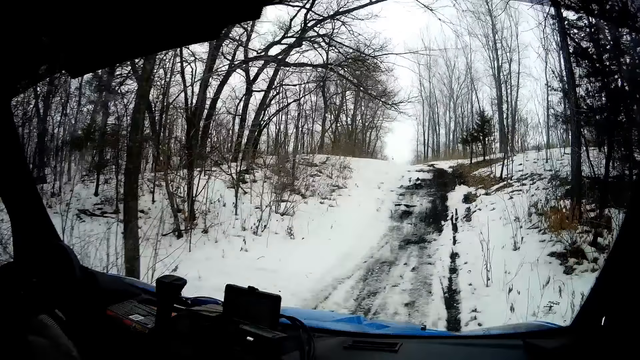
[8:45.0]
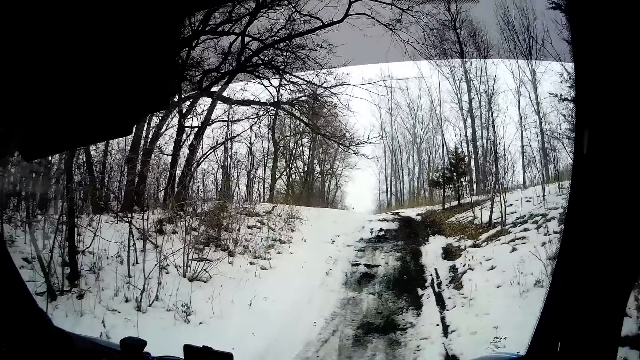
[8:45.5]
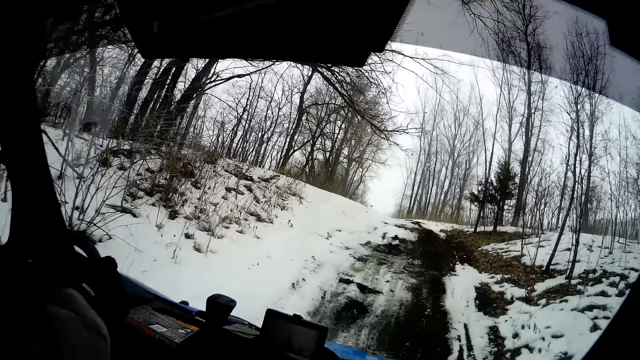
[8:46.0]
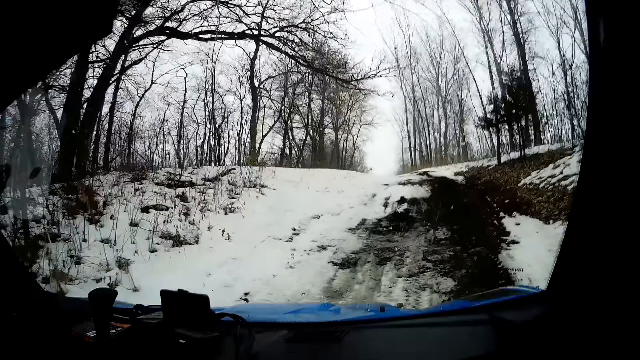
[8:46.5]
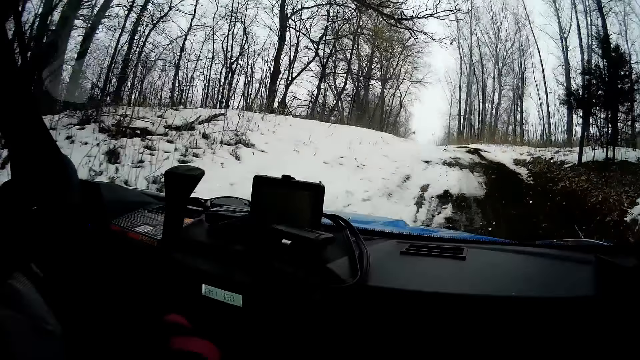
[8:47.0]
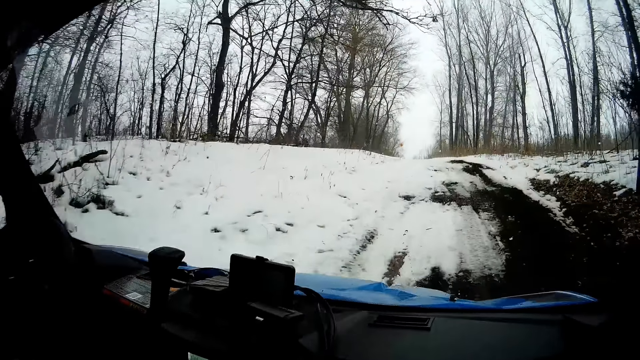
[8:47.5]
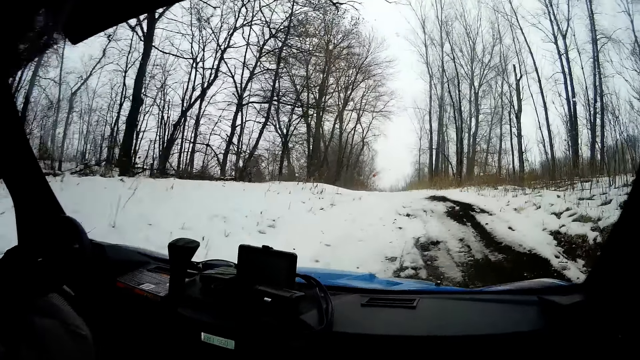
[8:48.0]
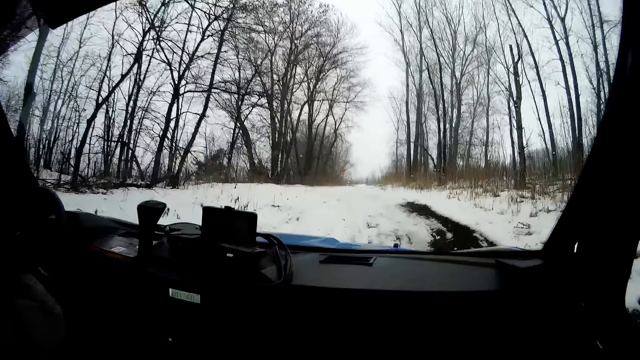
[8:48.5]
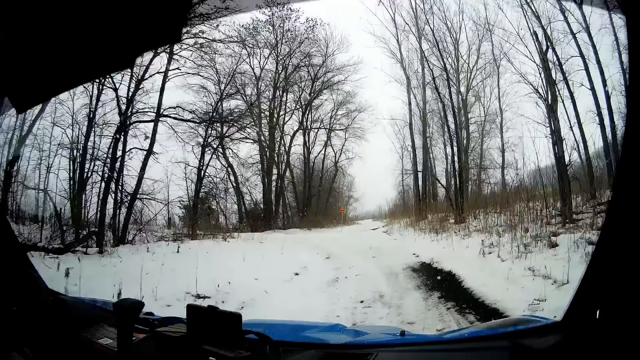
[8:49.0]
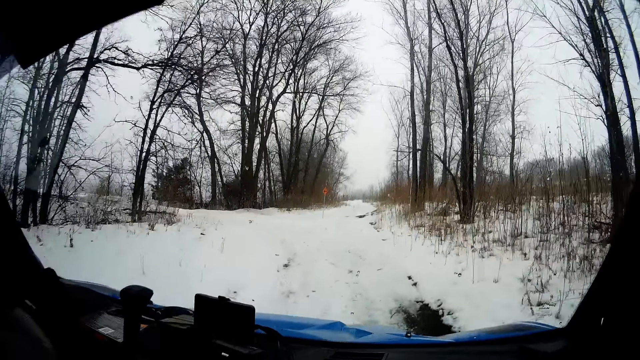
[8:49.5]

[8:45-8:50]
The man drives towards a snow road with both hands.

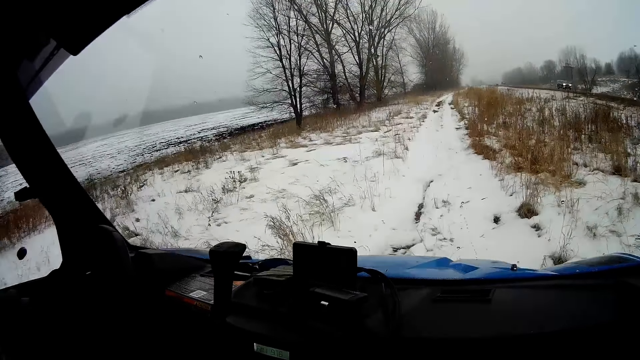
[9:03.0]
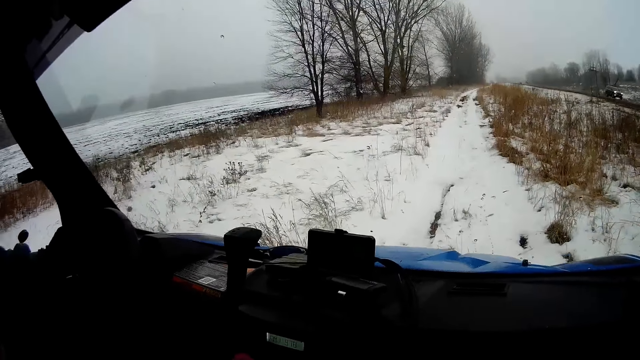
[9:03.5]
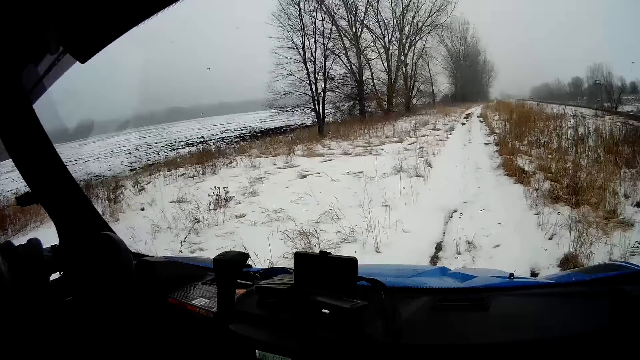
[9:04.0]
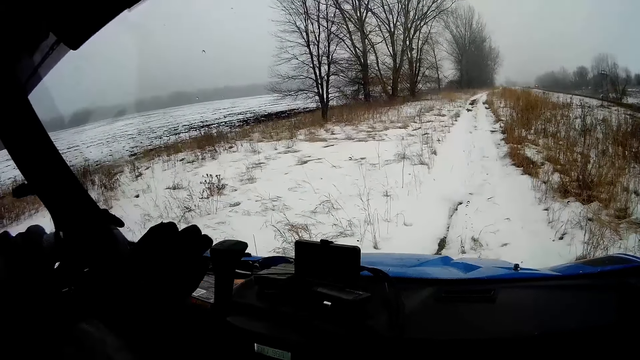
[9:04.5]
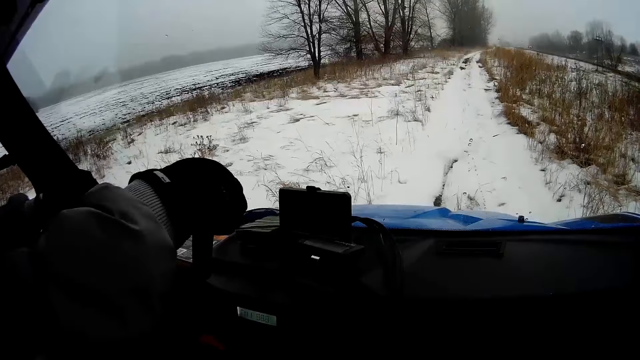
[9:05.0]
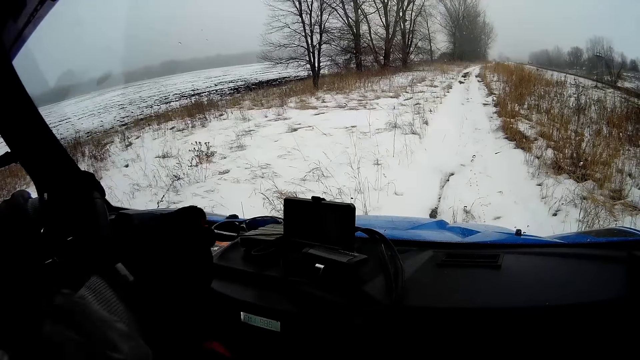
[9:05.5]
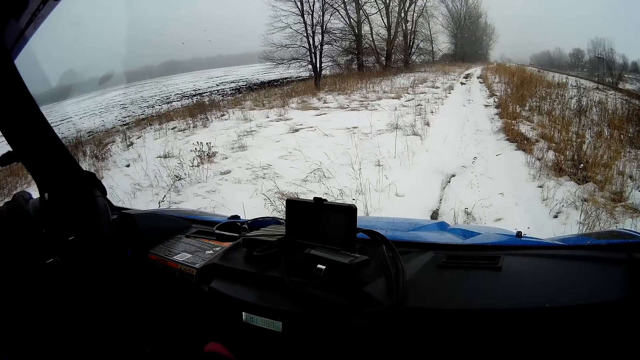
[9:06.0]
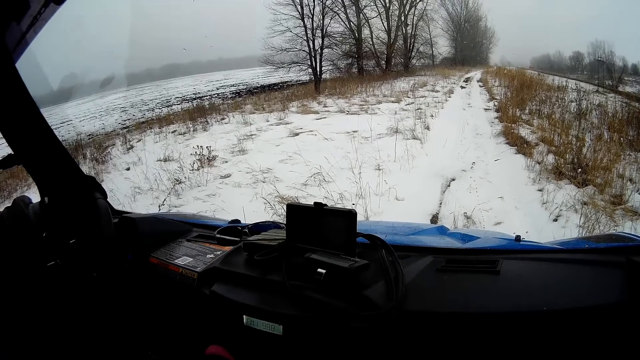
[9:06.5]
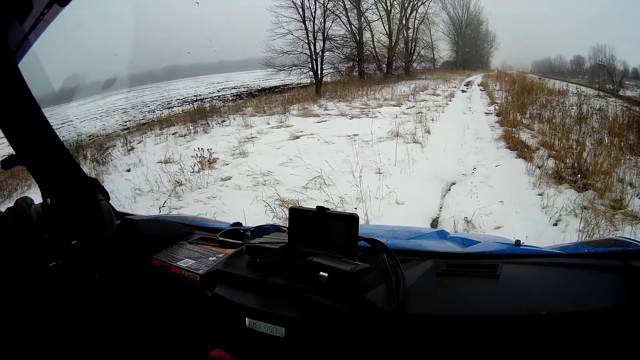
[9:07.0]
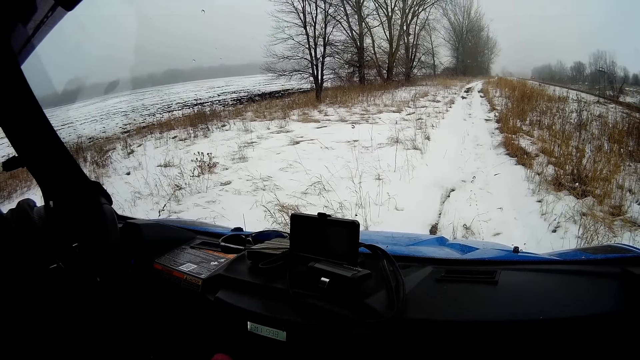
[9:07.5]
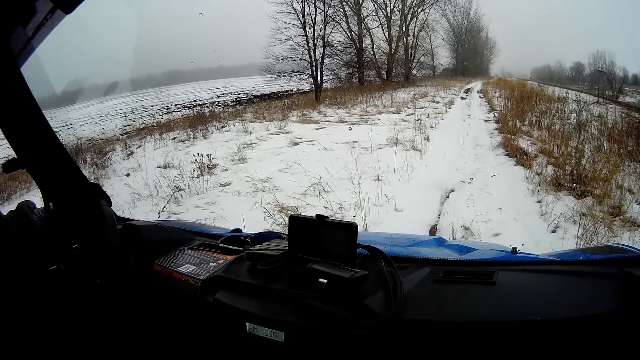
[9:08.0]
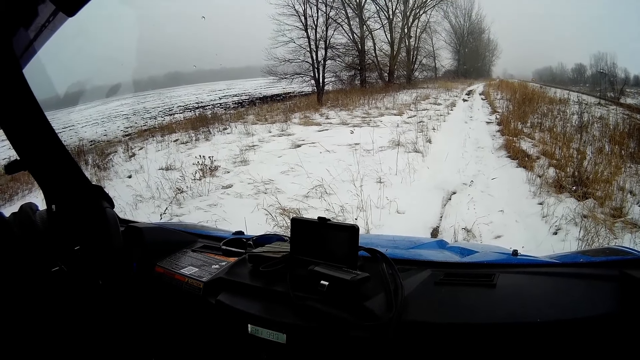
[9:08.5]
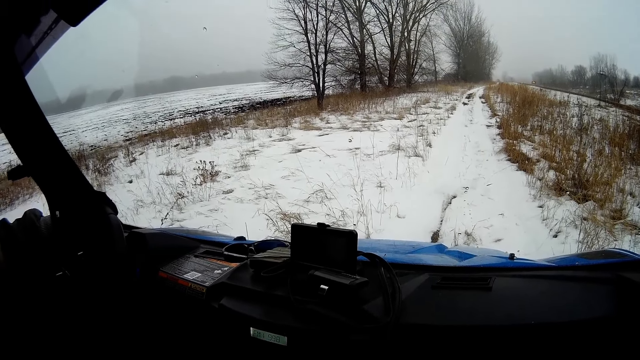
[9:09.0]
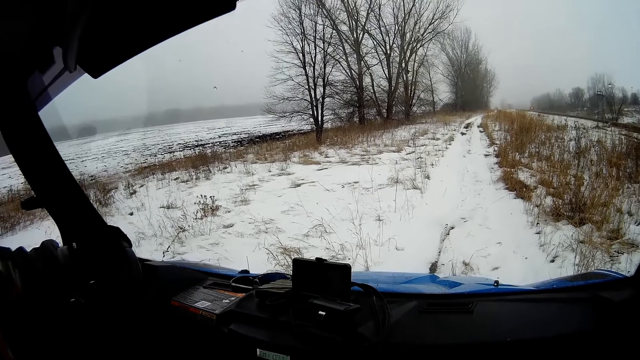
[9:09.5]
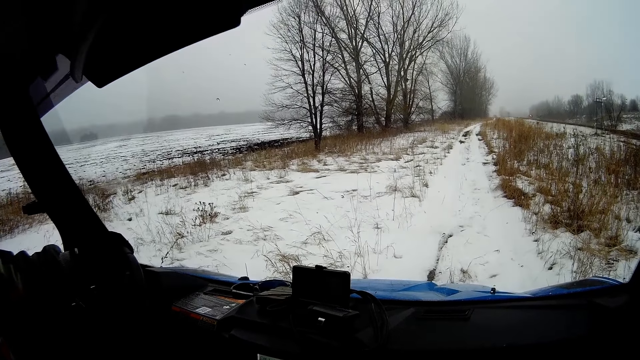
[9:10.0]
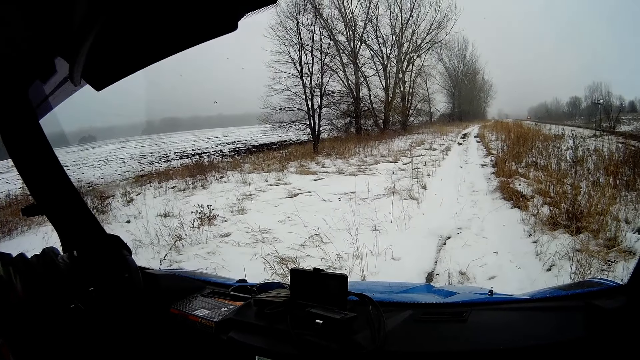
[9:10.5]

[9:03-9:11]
A man stops the electric golf cart. The man pulls down a gear in the electric golf cart with his right hand.

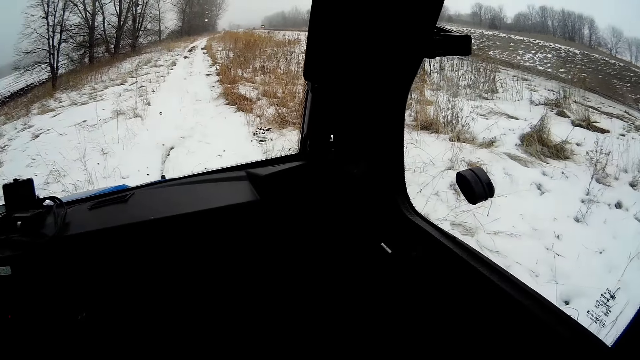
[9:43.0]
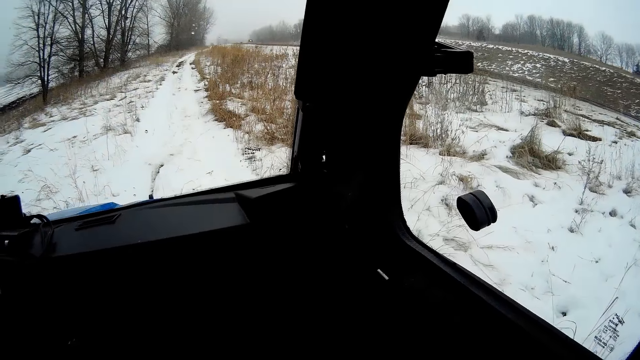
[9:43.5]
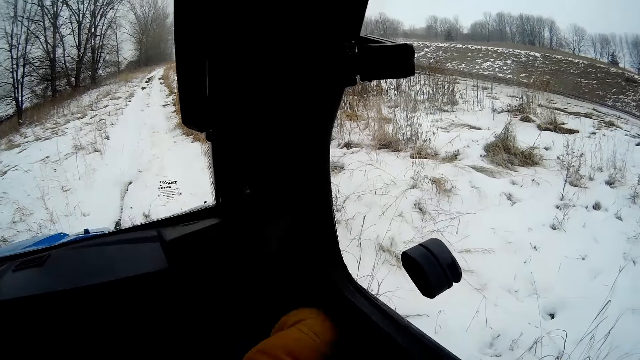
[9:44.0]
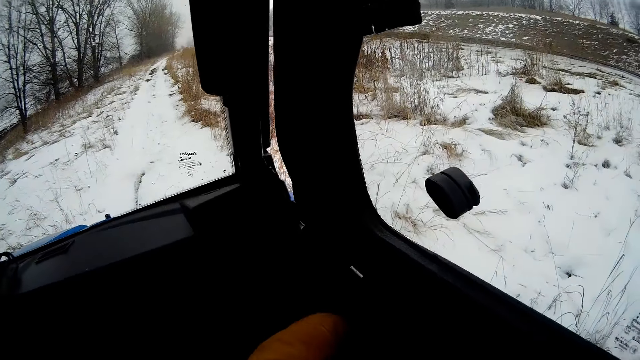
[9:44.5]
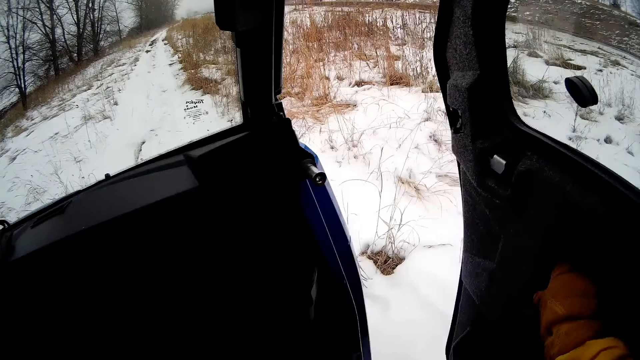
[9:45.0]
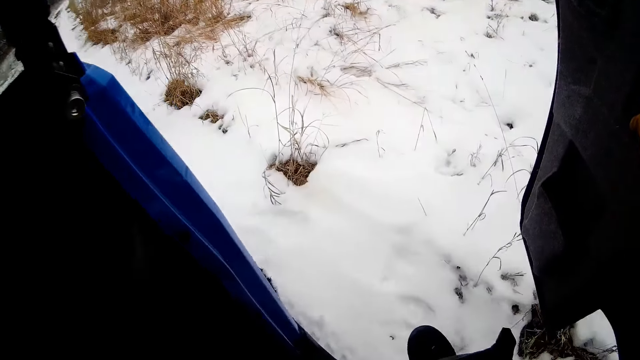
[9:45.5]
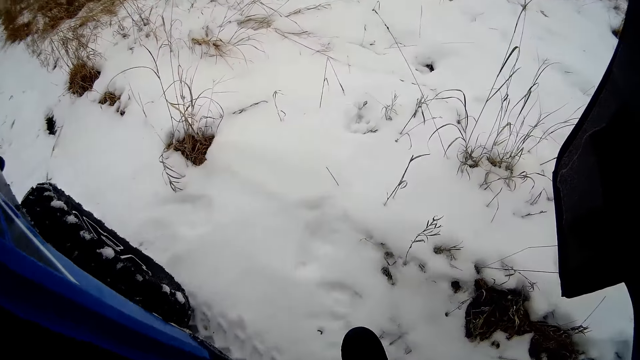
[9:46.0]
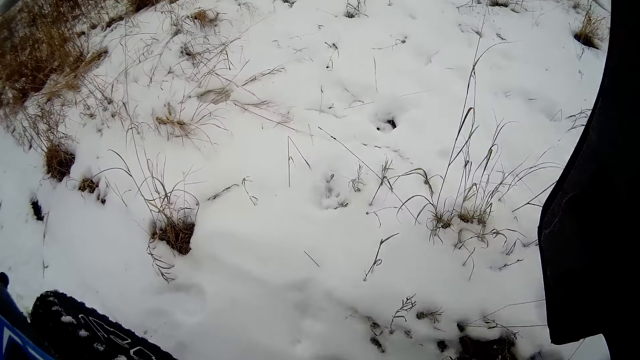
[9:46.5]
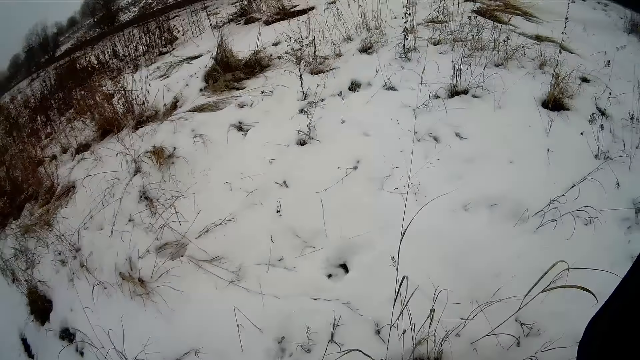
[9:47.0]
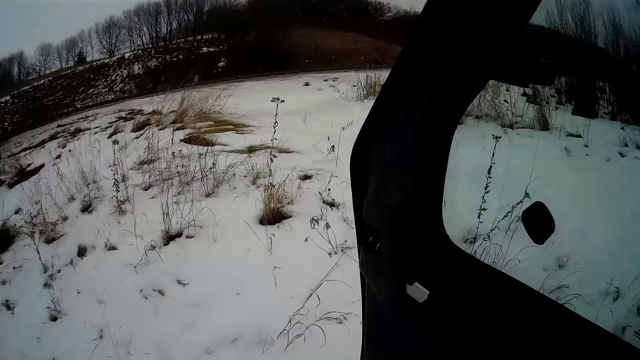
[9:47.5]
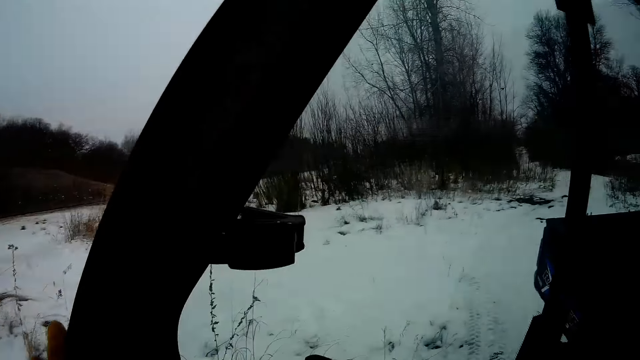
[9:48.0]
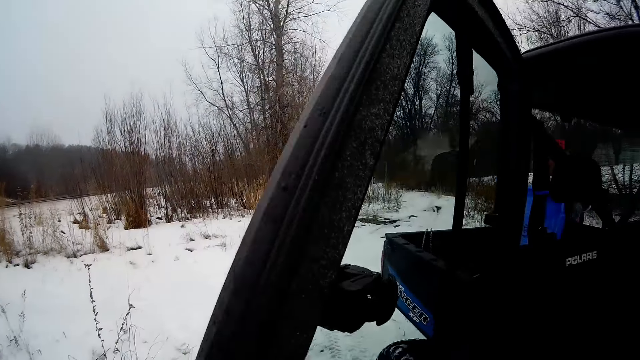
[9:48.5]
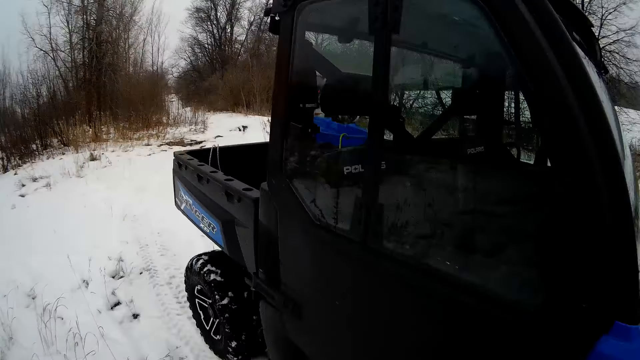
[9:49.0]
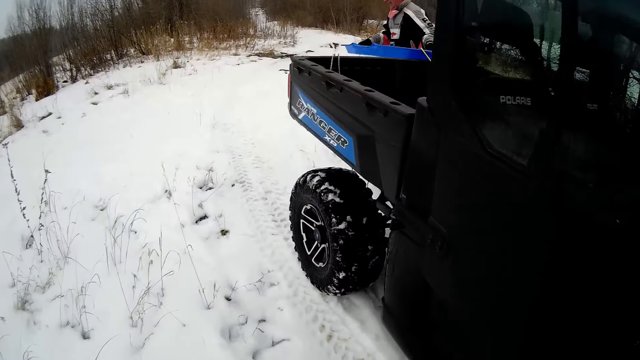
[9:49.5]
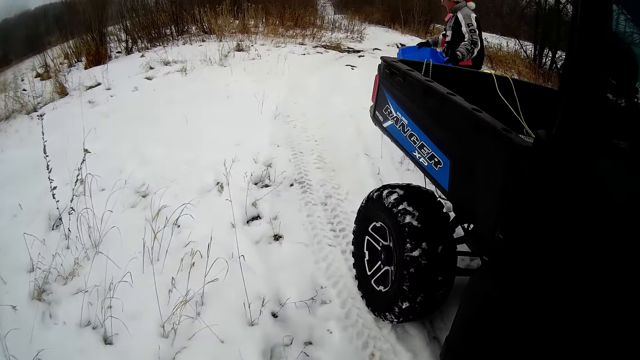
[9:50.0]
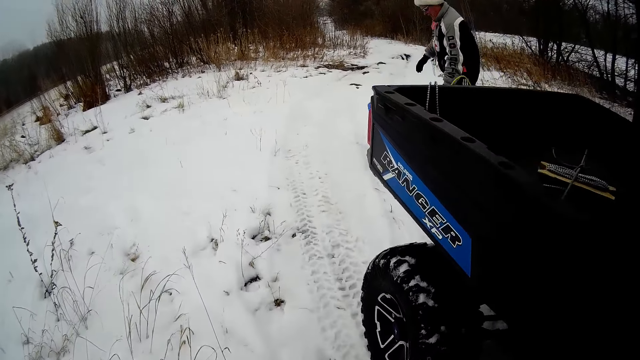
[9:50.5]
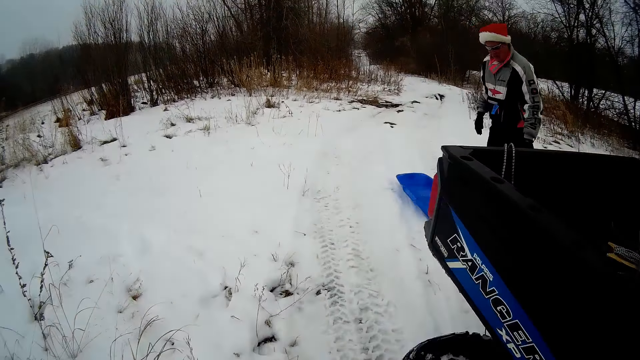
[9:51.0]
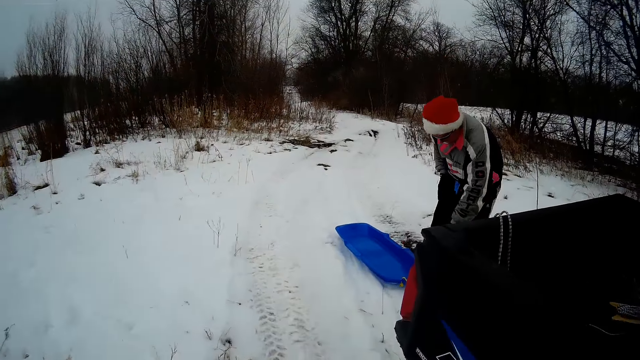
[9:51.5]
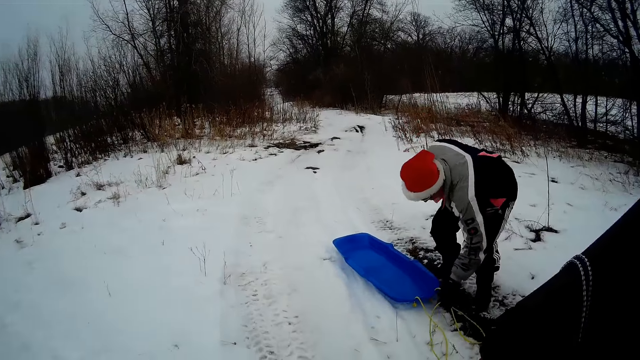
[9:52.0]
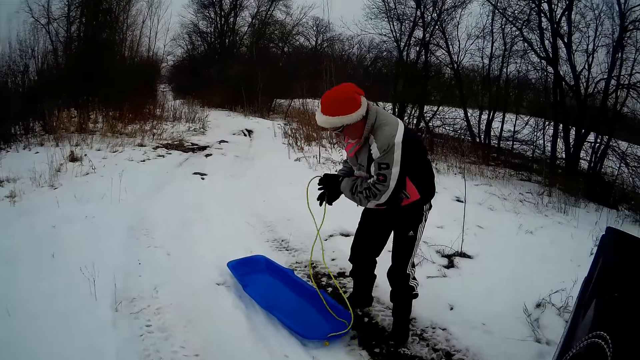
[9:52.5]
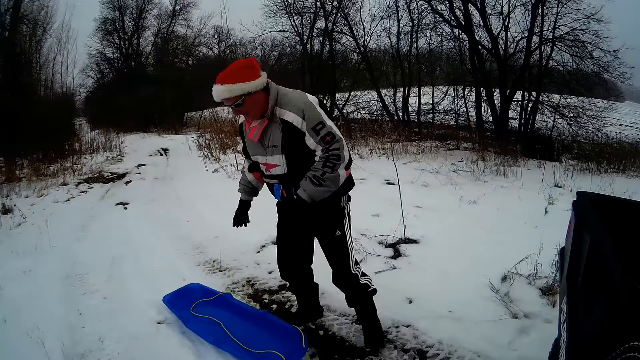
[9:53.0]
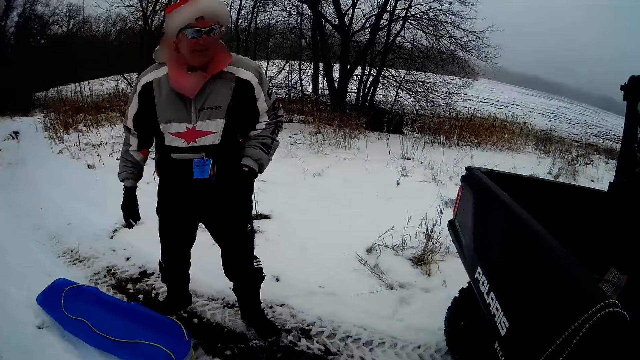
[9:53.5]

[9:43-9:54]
The camera wearer opens a door with his right hand. A man opens the door of the car. The camera wearer alights from the truck. The man gets out of the truck. The camera wearer closes the door with his left hand. The man closes the truck door. The man holds a camping container with both hands. The man drops the camping container on the ground. The man picks up a rope from the ground with his right hand. The man holds a basin-like object. The man drops the rope on the camping container. The man walks to the truck.
